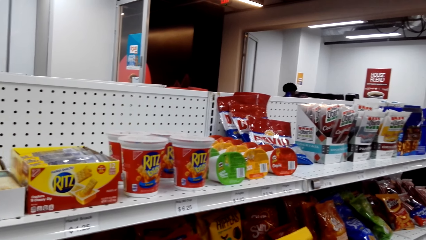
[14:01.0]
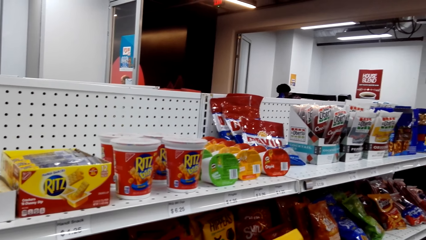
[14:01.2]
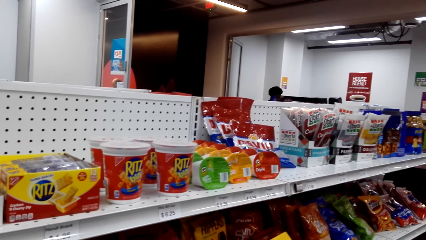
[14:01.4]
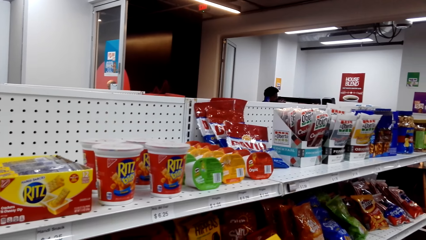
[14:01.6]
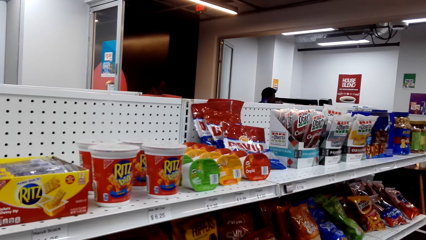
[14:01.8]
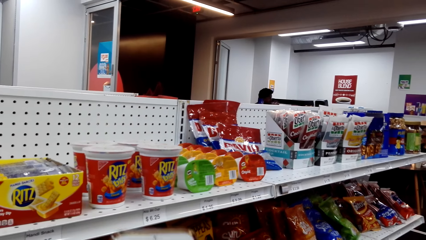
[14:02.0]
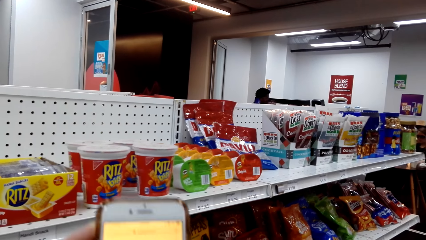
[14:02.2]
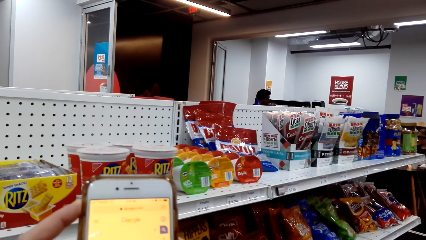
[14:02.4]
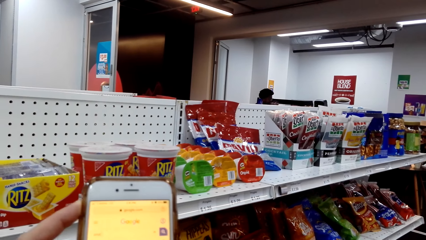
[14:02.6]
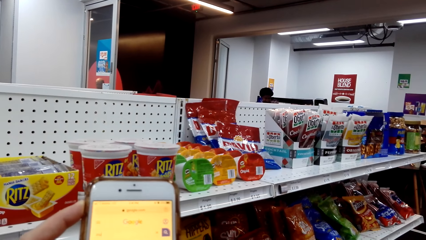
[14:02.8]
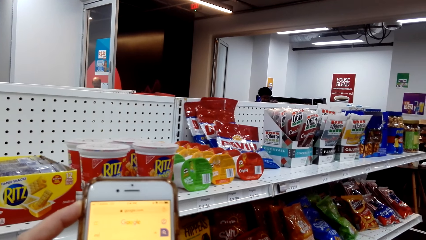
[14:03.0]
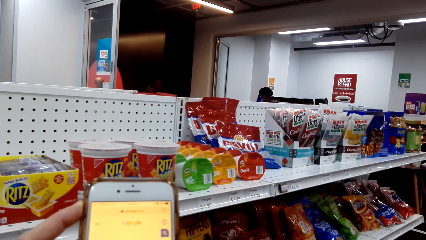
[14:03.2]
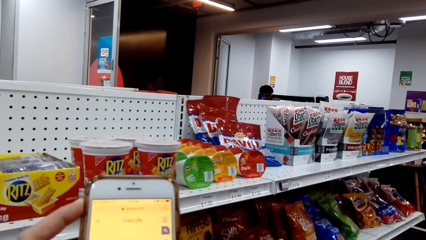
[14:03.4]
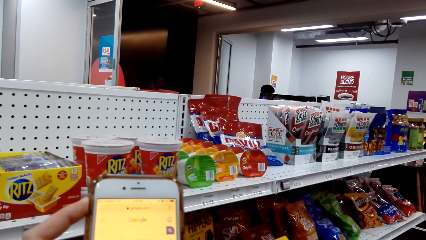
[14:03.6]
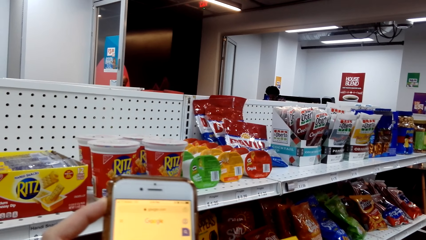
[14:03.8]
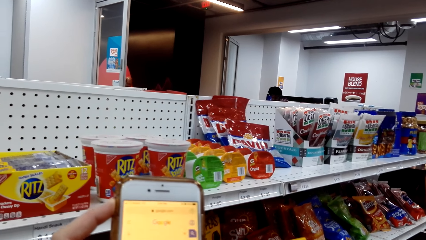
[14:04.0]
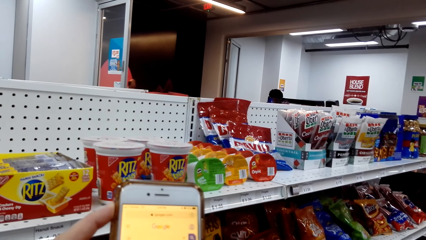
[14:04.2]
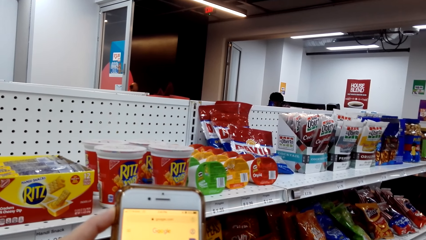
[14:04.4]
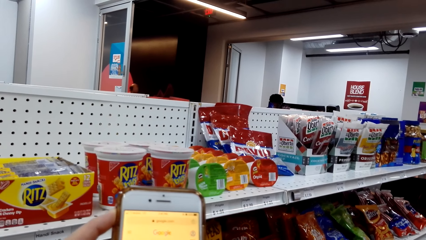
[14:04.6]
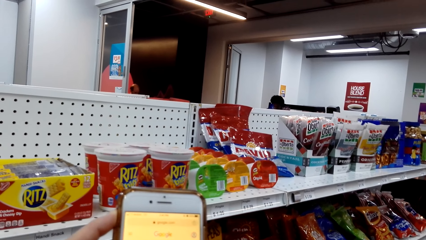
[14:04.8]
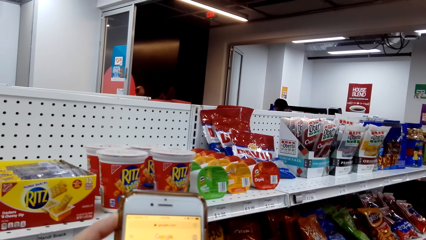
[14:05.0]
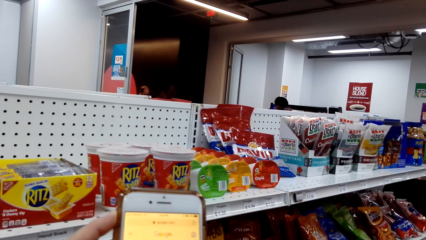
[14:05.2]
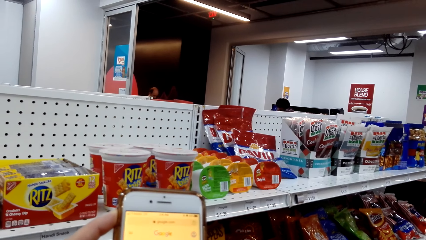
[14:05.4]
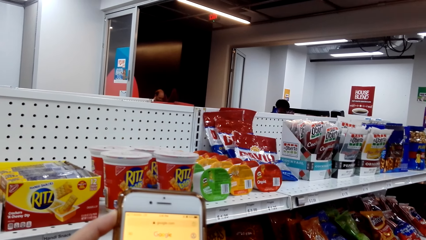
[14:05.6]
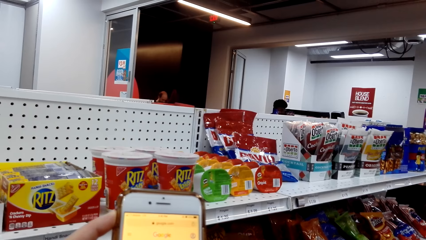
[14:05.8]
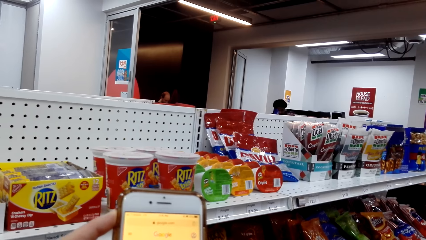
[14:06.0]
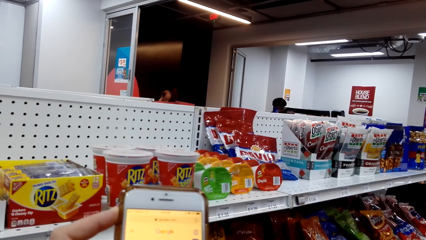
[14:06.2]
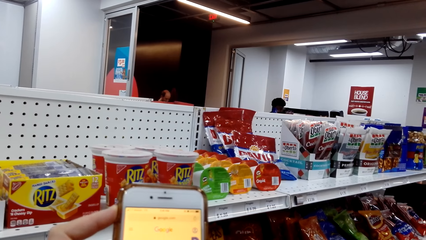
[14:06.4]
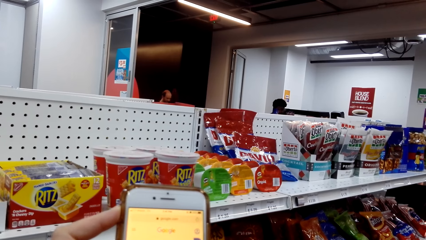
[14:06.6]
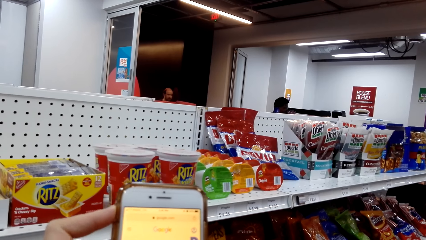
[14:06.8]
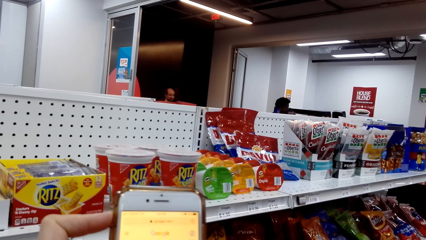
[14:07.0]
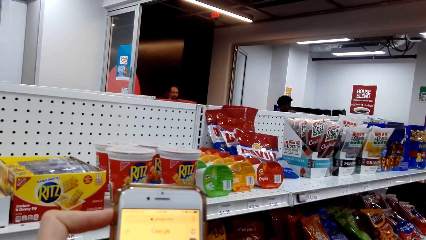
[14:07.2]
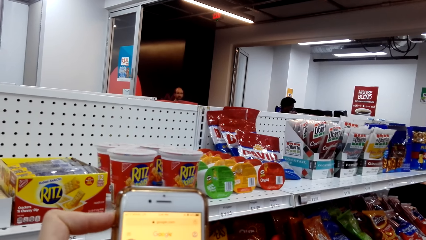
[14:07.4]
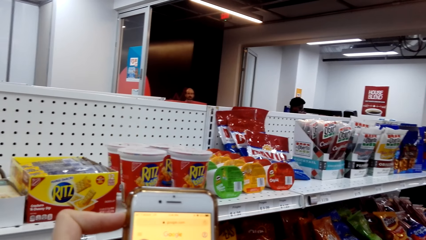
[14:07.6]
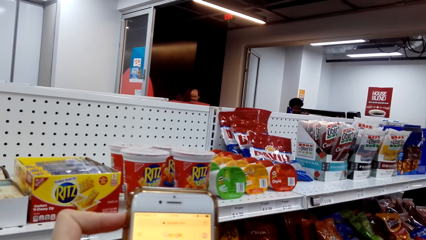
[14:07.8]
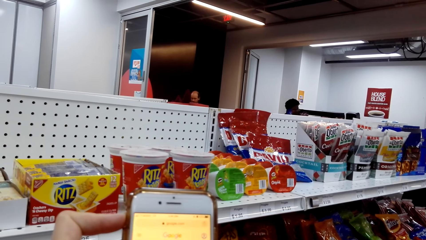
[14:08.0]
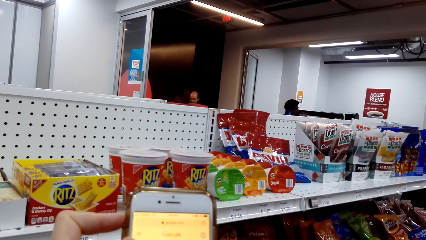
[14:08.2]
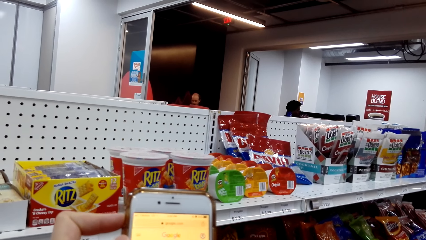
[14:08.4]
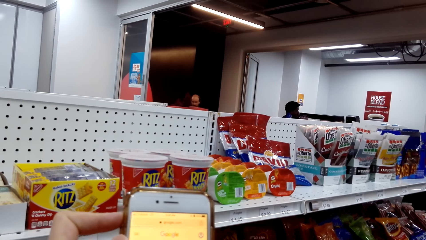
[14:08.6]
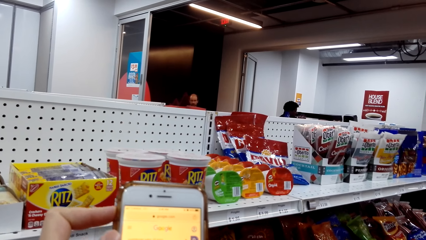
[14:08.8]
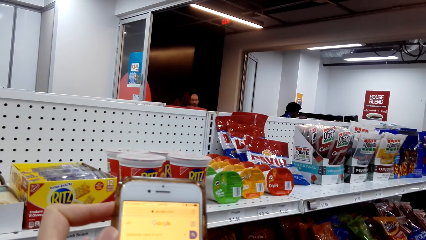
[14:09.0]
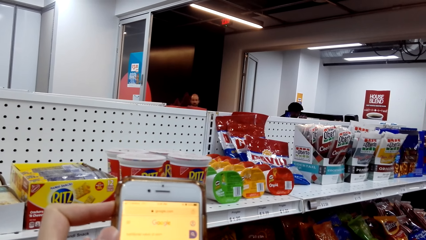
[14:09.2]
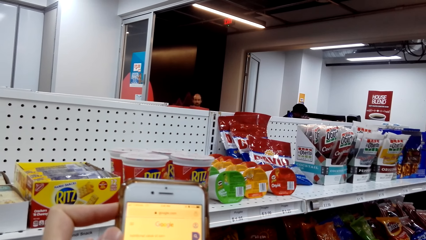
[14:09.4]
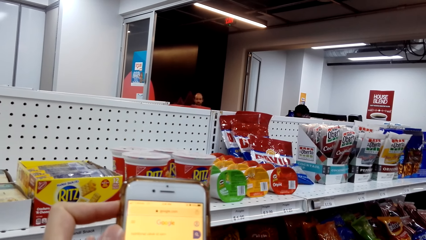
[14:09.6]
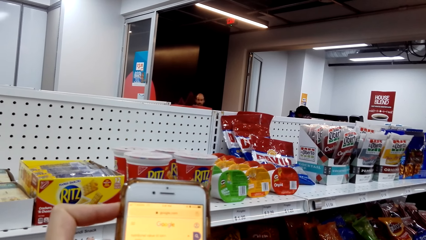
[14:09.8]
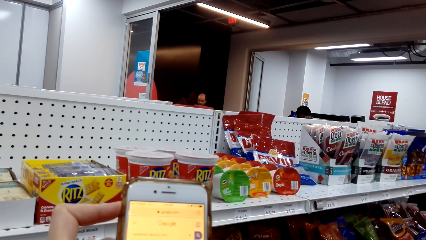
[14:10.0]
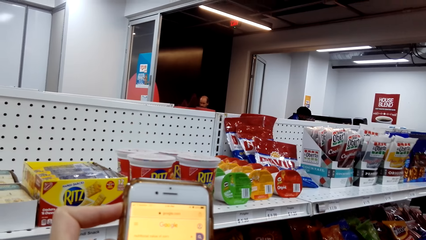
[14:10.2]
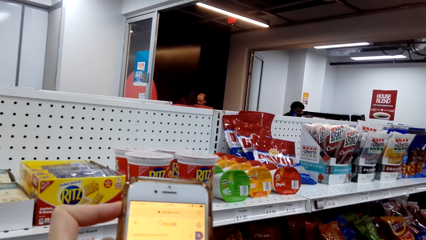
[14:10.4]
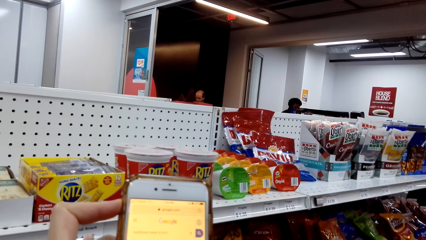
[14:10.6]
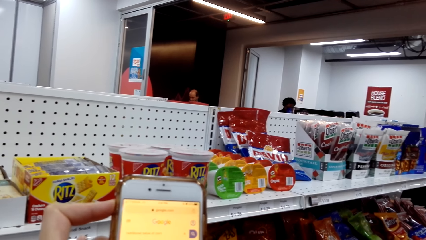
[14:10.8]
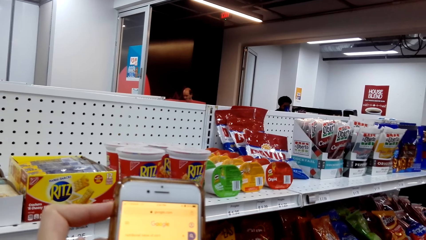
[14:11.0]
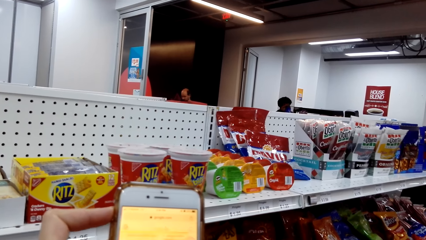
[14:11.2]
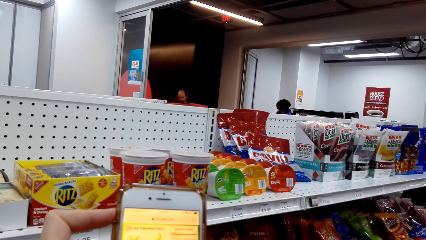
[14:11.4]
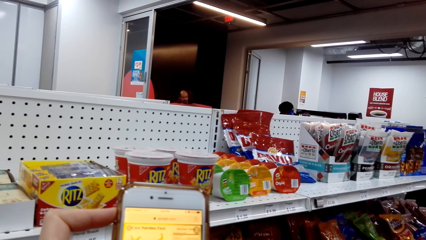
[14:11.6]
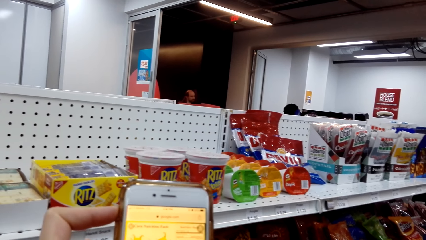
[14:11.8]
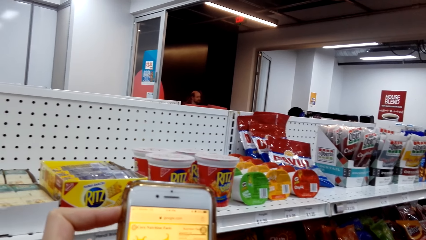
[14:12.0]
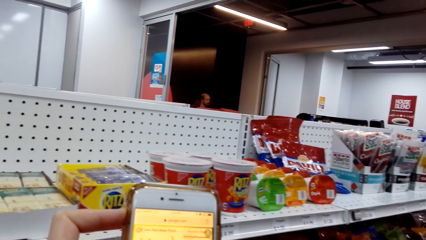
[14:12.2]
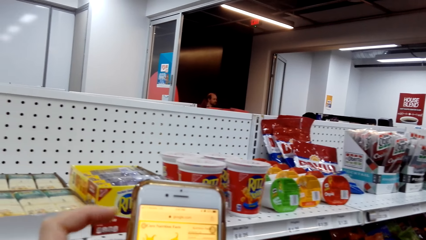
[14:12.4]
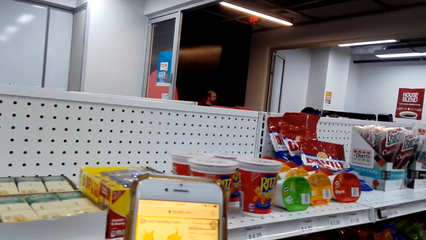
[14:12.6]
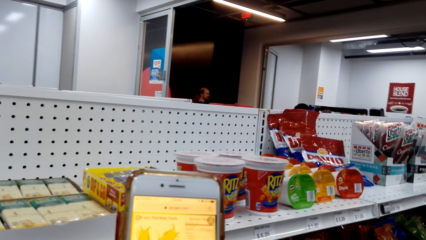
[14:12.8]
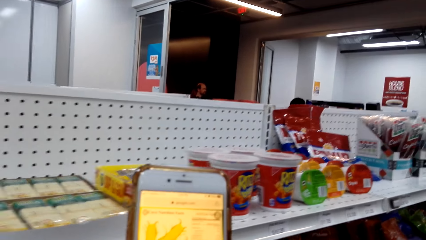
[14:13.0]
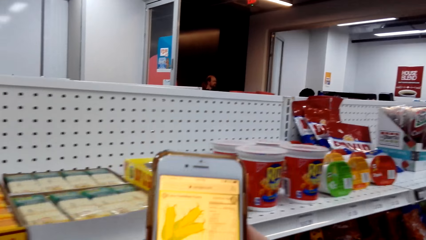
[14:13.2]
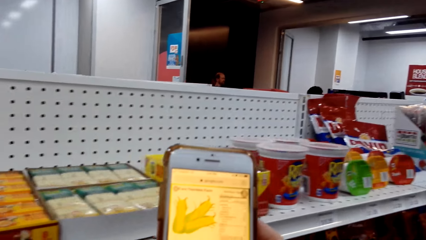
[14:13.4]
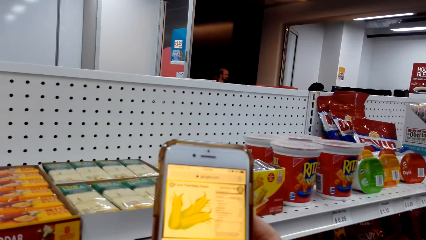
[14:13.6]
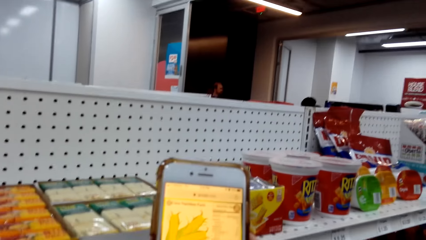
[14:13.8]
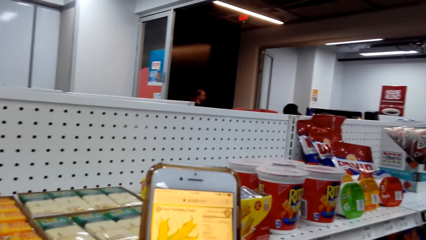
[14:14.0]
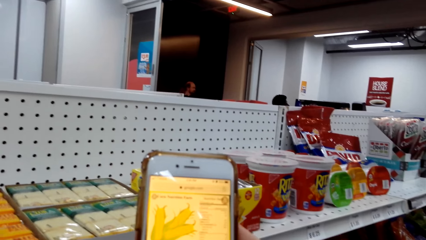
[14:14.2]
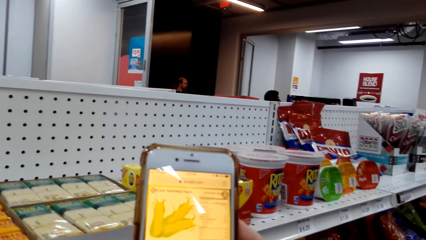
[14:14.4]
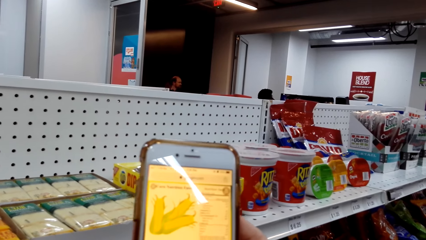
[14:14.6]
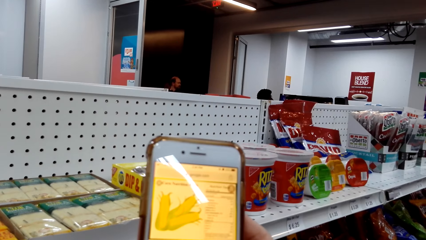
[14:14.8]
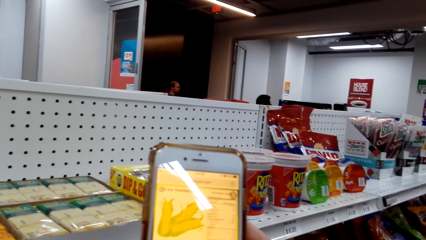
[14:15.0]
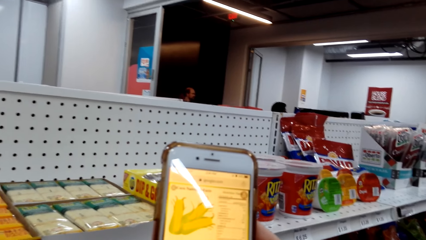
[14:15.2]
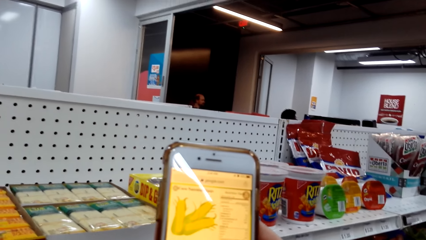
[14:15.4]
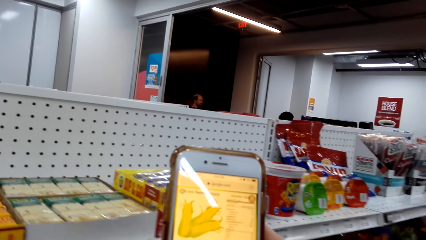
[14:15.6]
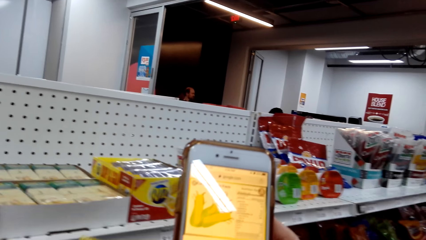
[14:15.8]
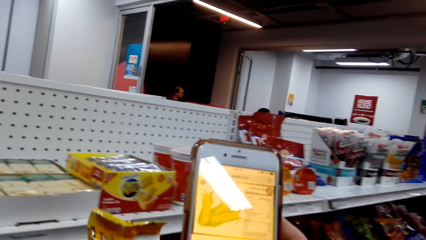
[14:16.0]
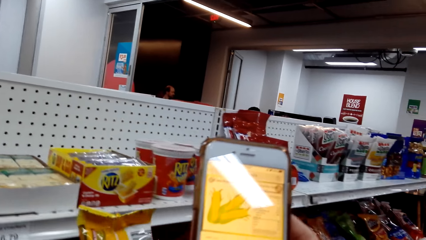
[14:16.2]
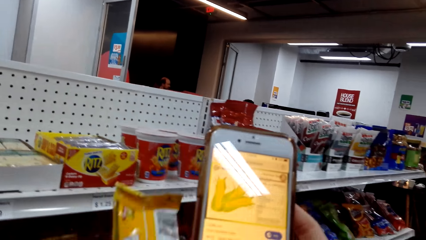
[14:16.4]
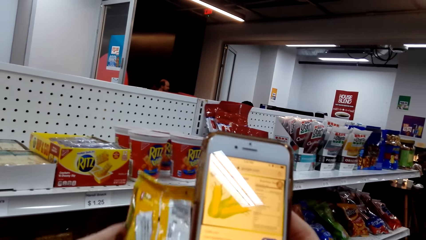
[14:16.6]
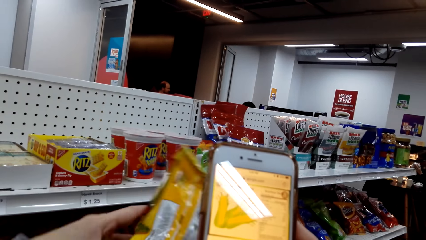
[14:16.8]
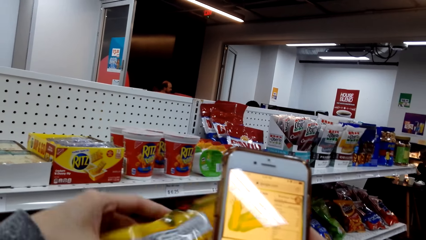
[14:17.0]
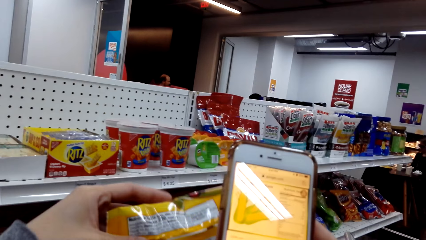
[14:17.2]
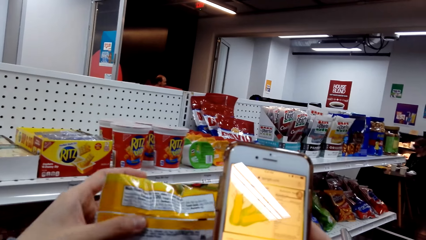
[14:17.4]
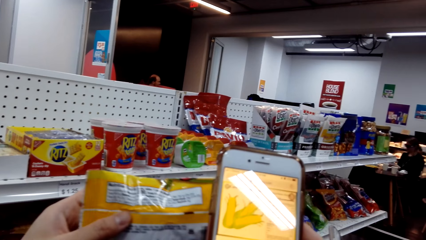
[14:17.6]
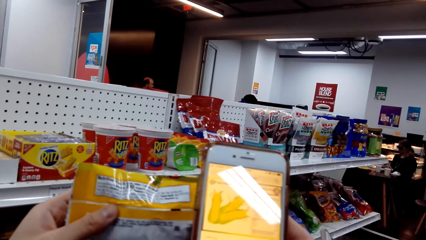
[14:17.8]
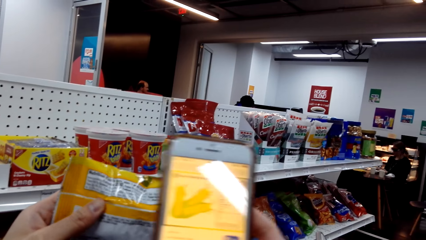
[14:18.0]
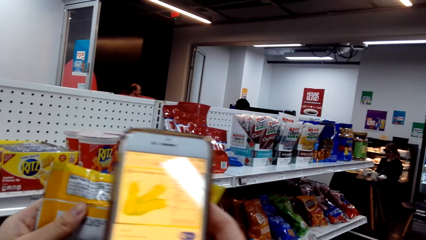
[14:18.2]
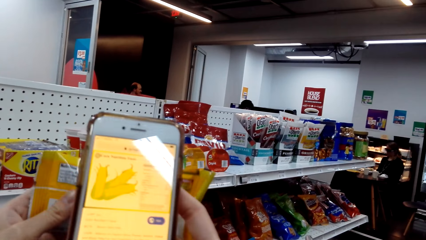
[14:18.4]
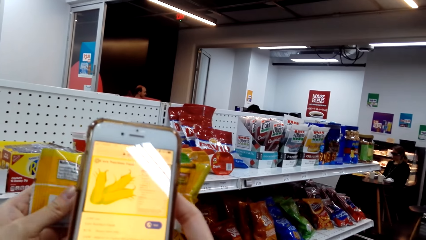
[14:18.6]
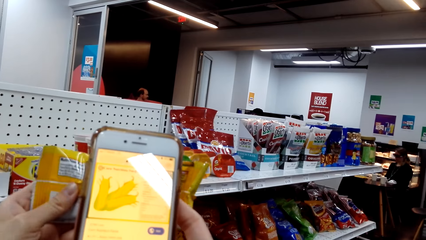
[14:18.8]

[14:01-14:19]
The camera wearer looks at the phone. They hold the phone. They hold a packet.
